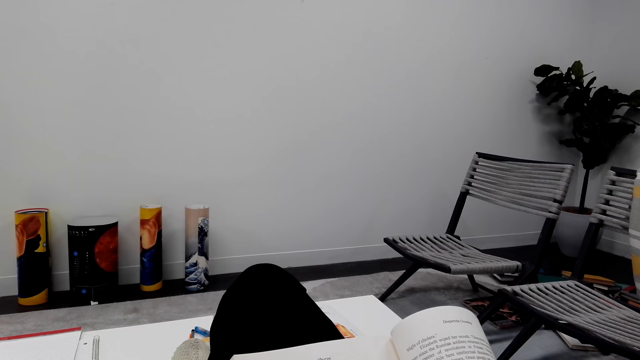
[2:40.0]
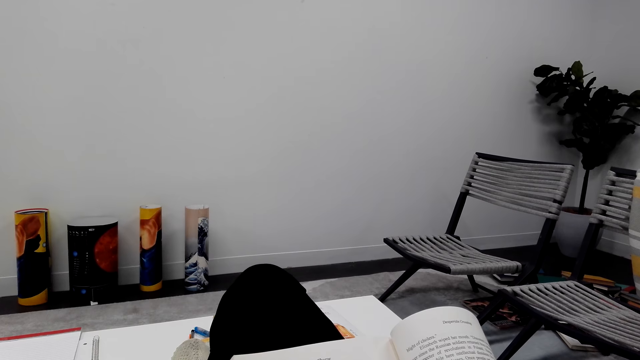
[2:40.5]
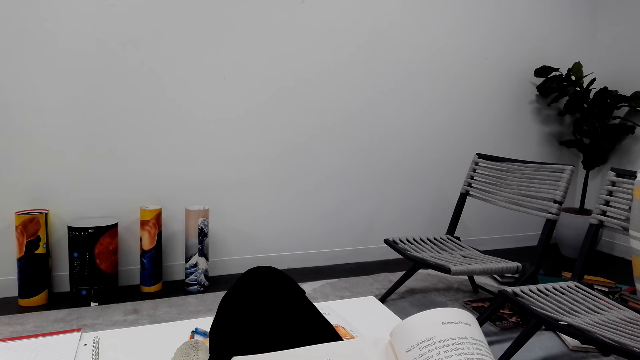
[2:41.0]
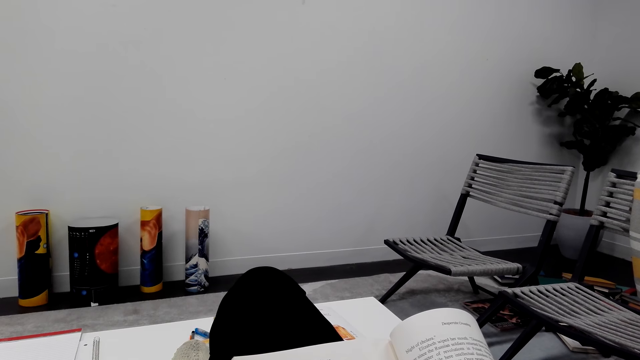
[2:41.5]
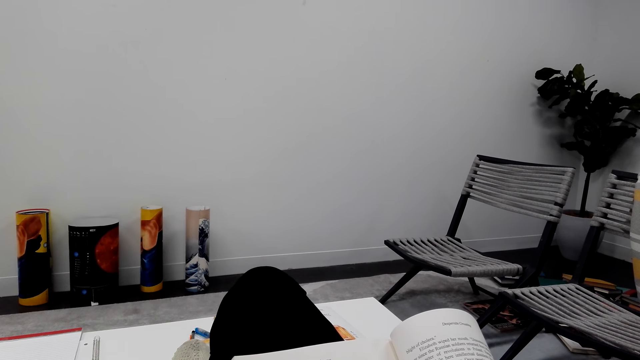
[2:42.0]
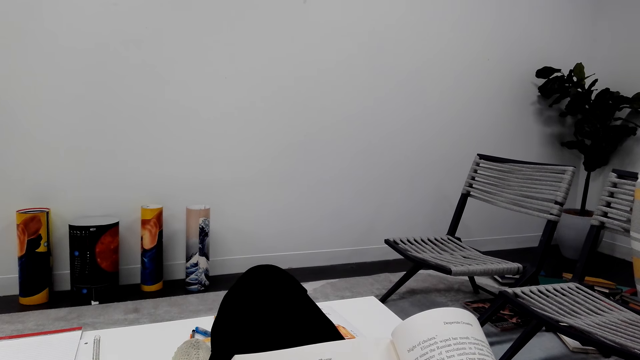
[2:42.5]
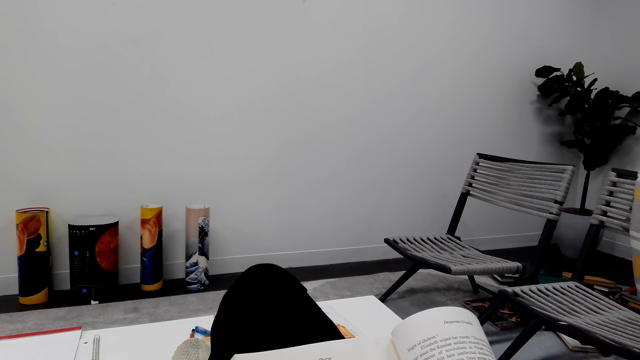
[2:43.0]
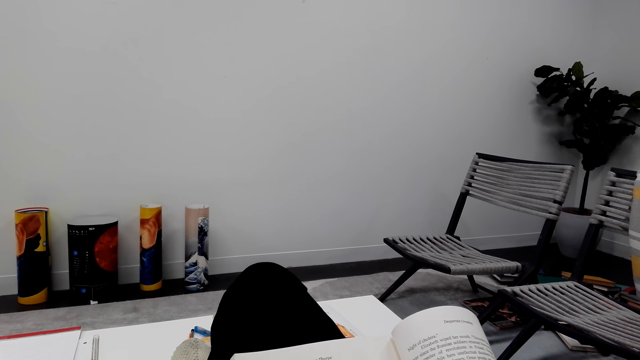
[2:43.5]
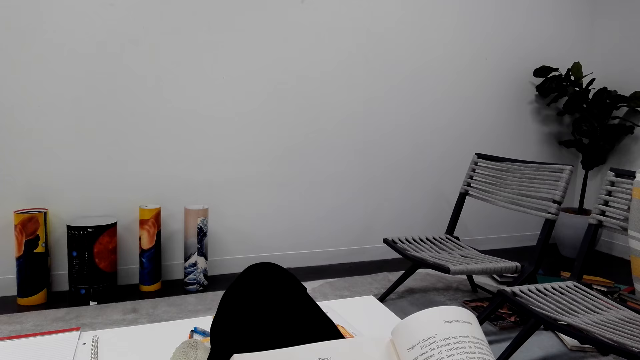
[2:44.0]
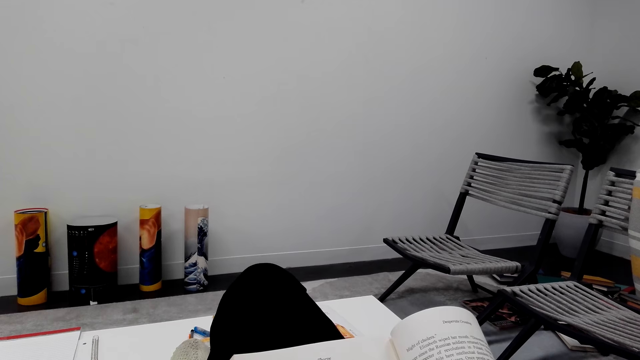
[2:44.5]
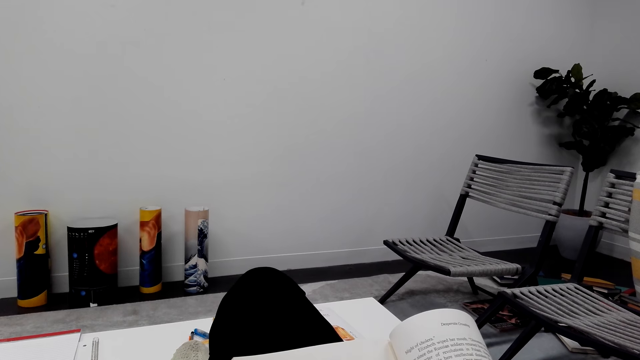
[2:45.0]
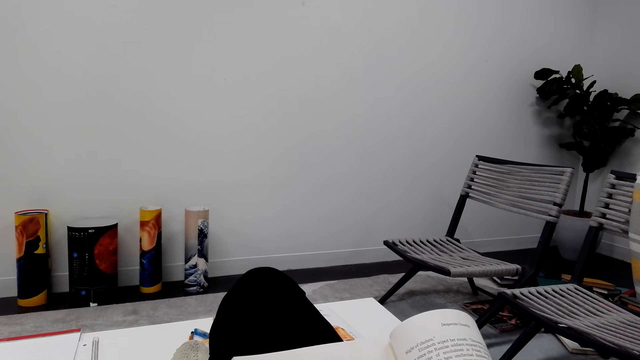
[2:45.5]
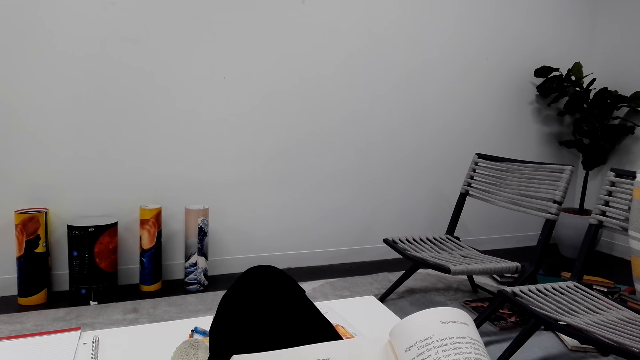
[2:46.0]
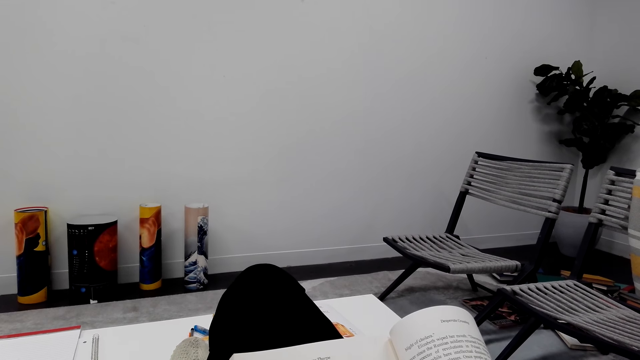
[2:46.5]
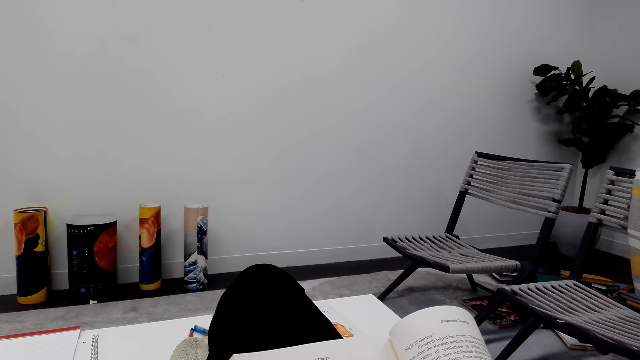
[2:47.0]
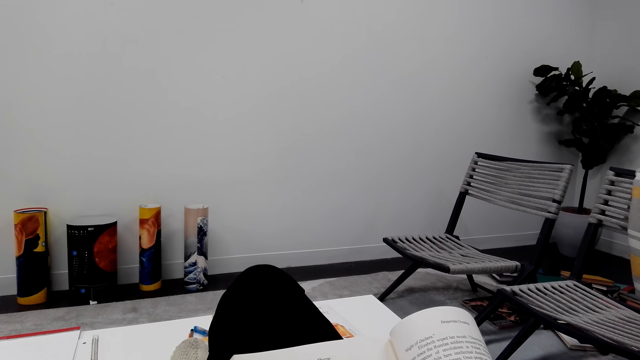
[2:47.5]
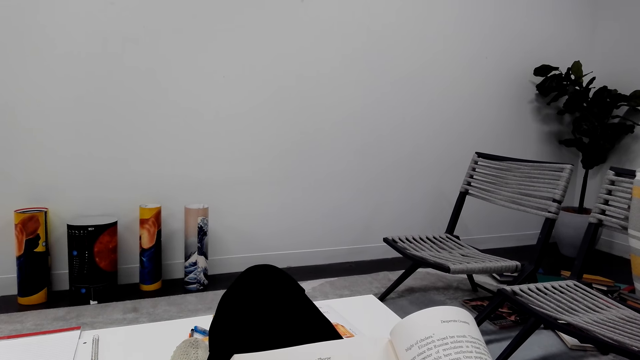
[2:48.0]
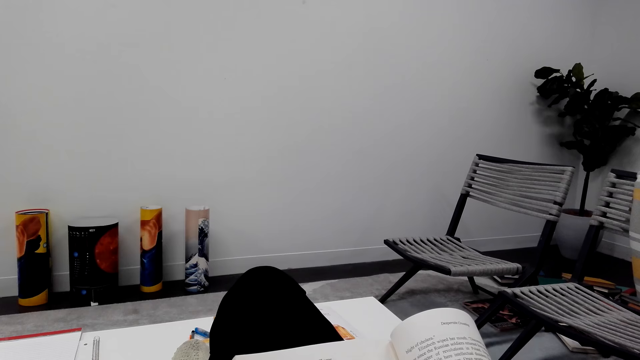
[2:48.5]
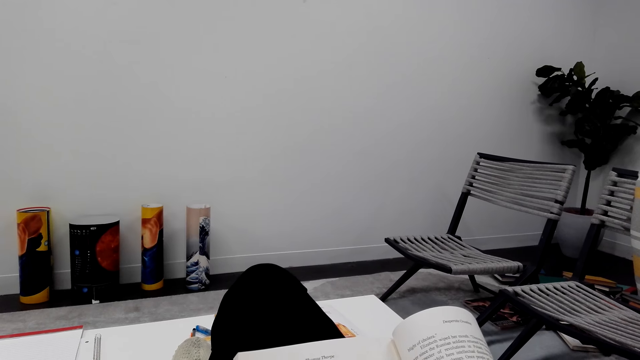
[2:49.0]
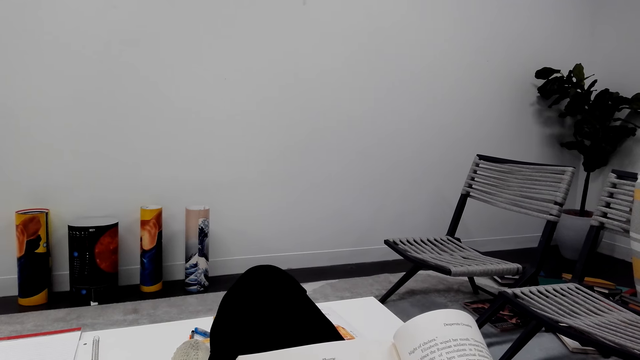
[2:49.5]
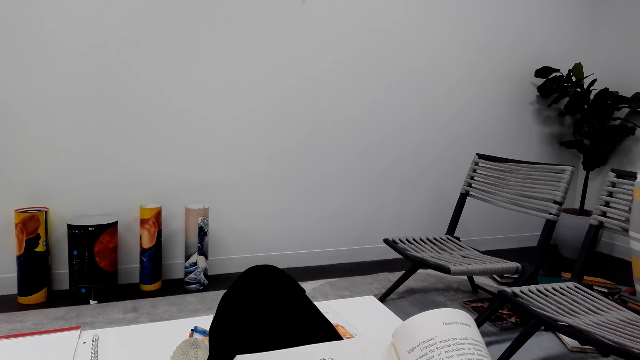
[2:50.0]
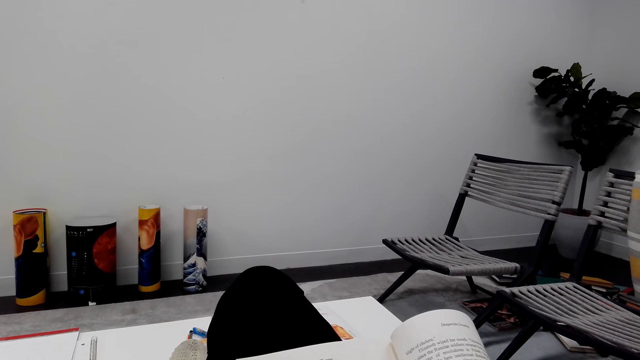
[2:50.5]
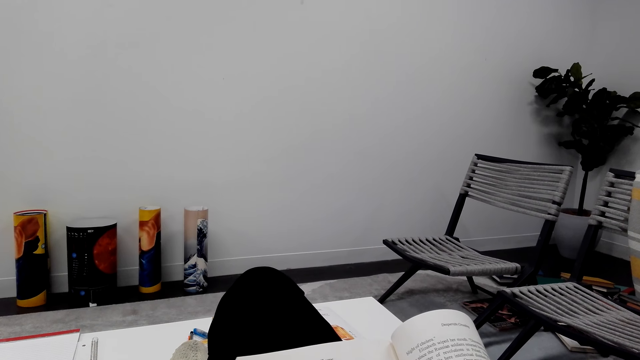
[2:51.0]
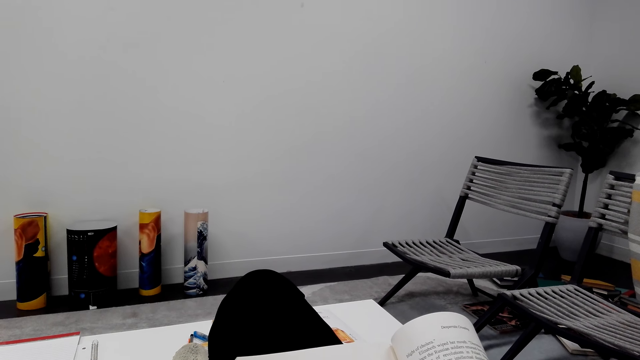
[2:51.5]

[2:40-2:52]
The camera wearer reads the novel.

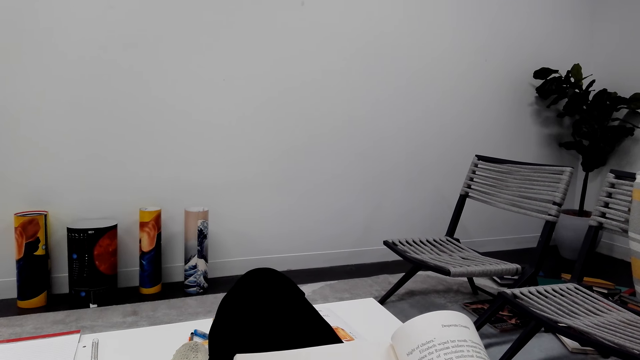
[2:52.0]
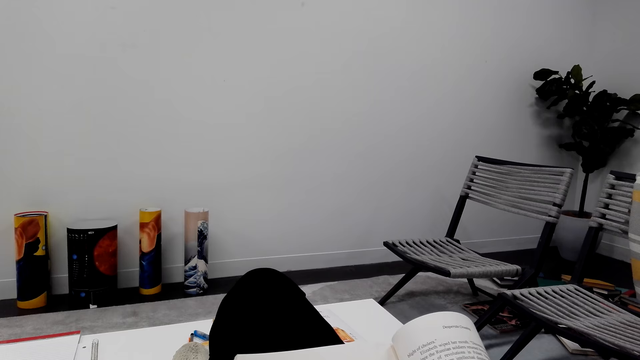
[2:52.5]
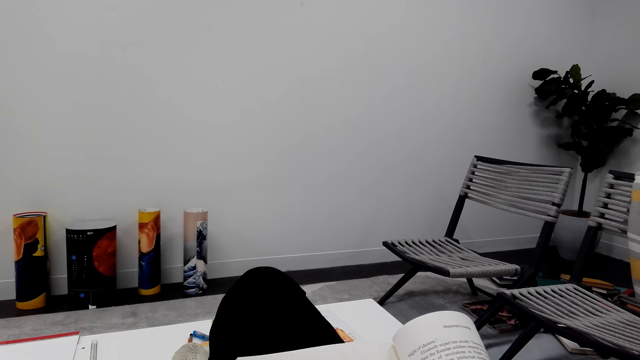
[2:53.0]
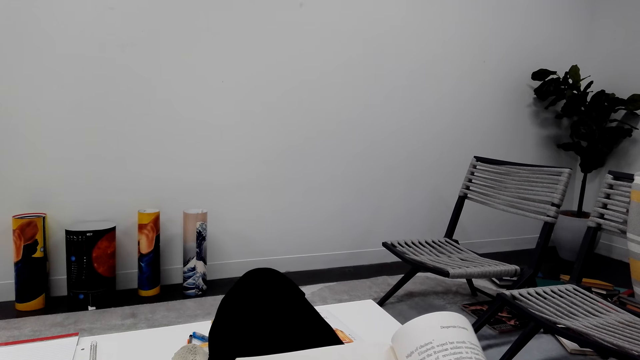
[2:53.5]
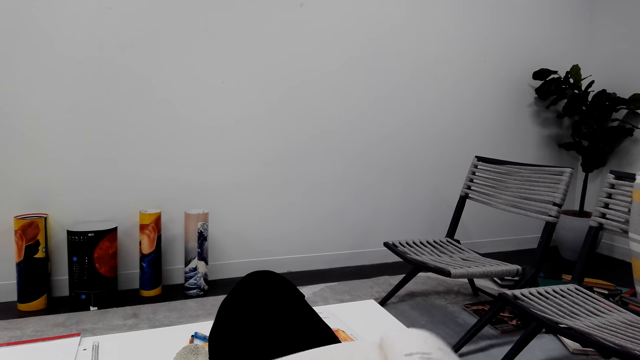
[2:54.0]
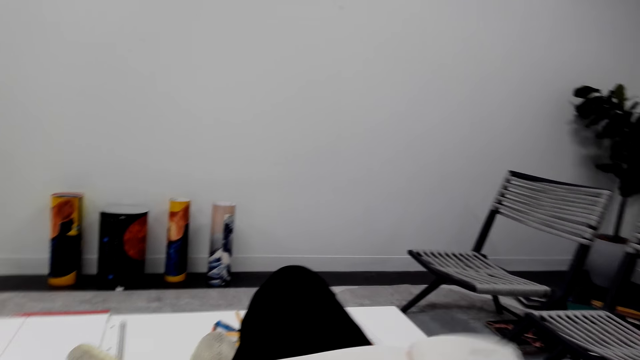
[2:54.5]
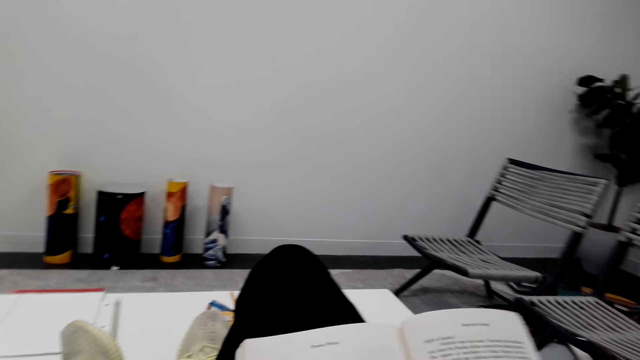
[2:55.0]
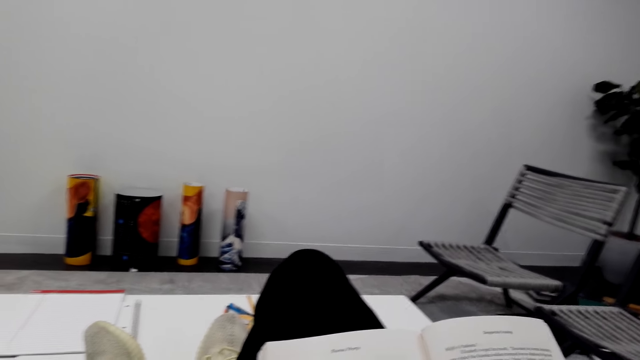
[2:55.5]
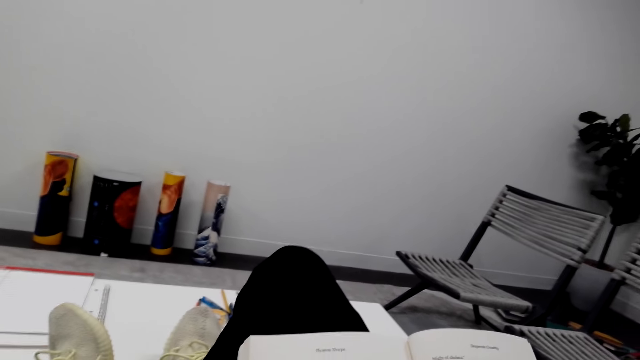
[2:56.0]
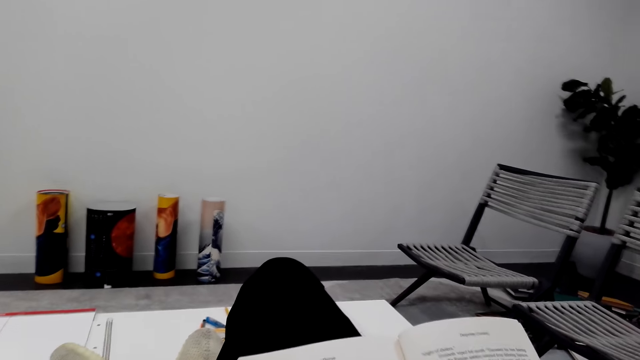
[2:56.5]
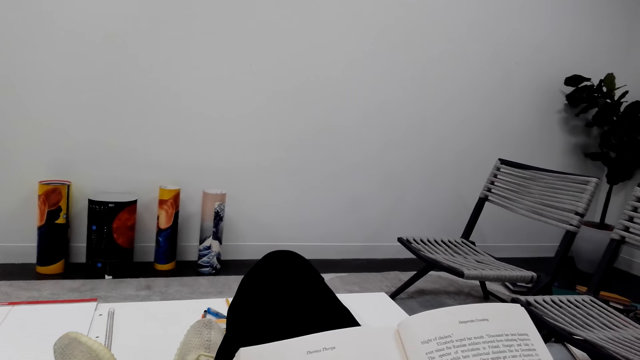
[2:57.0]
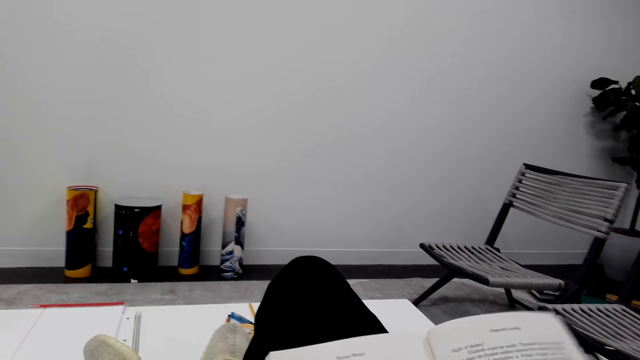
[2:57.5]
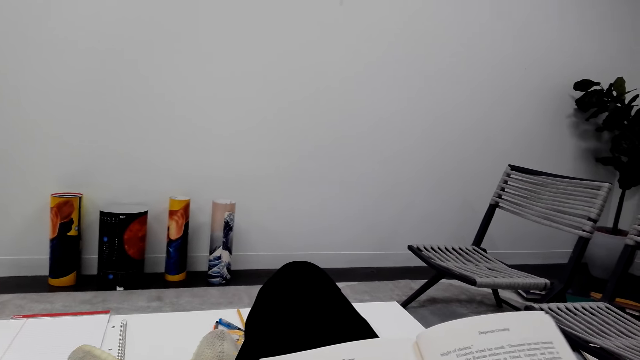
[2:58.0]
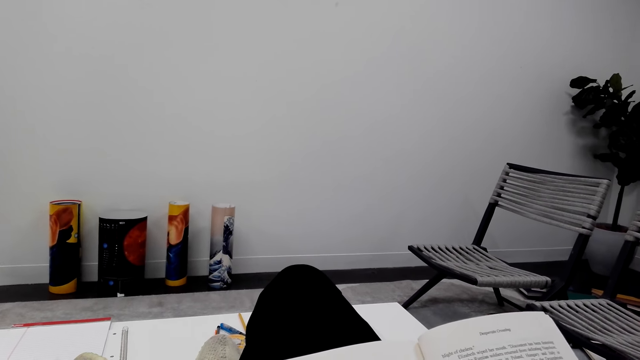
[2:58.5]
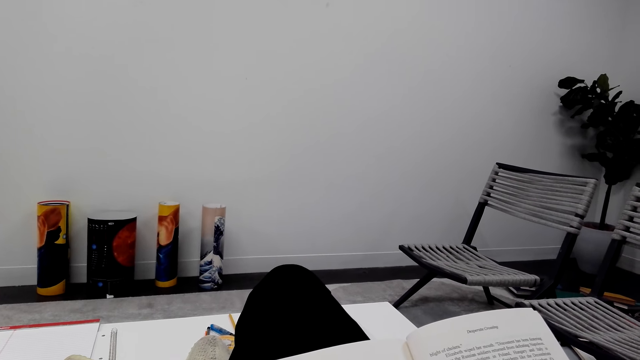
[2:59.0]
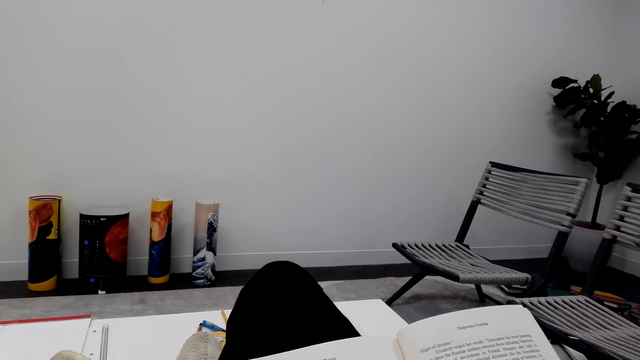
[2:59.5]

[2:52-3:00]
The camera wearer holds the novel well. They read the novel.
